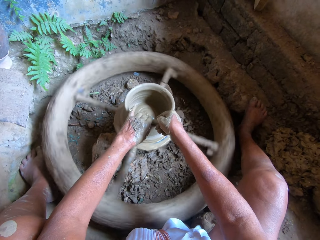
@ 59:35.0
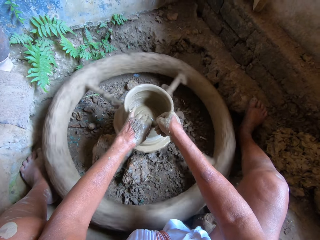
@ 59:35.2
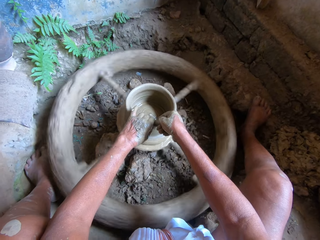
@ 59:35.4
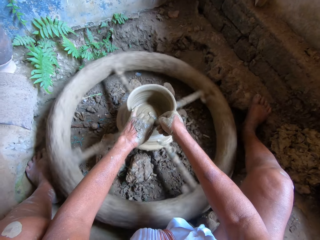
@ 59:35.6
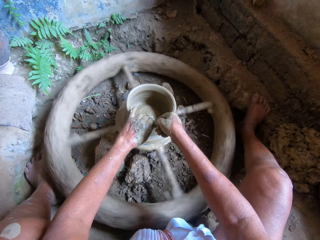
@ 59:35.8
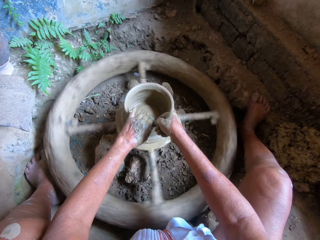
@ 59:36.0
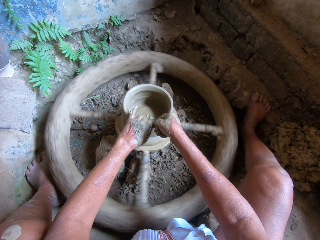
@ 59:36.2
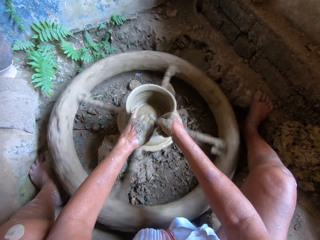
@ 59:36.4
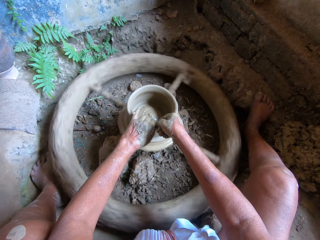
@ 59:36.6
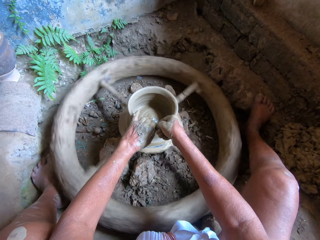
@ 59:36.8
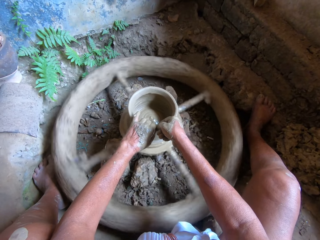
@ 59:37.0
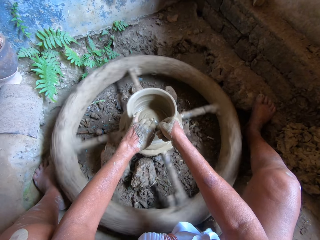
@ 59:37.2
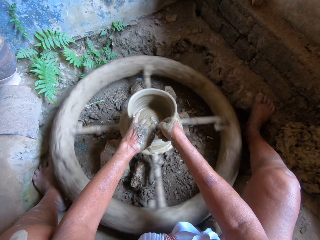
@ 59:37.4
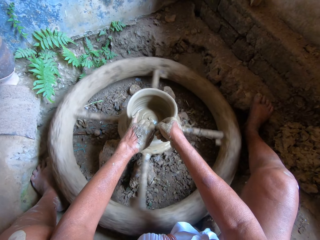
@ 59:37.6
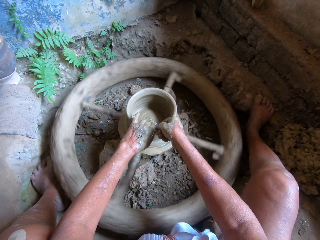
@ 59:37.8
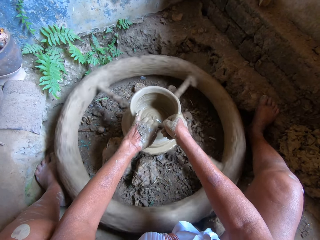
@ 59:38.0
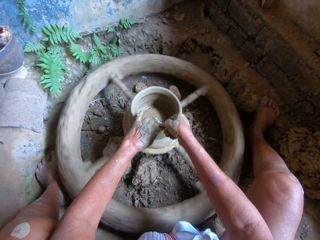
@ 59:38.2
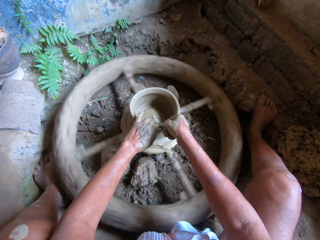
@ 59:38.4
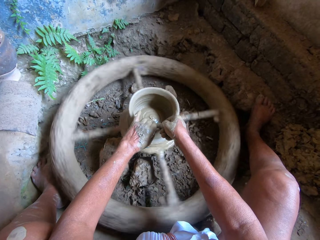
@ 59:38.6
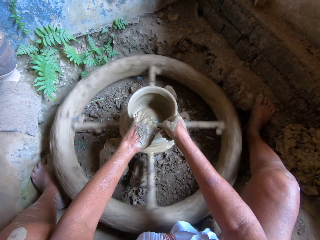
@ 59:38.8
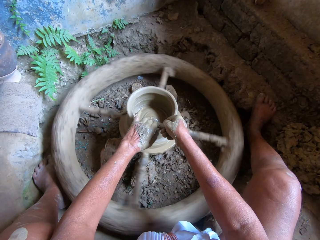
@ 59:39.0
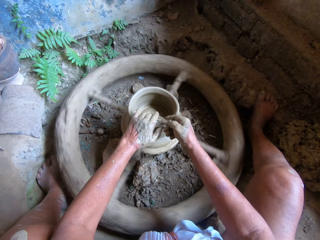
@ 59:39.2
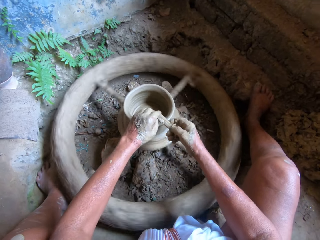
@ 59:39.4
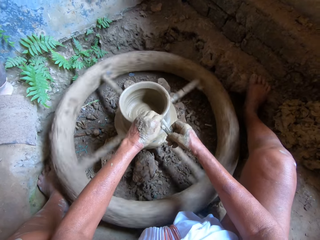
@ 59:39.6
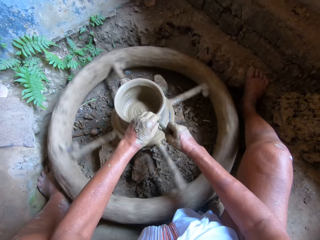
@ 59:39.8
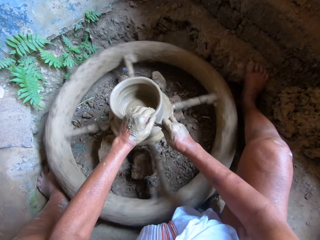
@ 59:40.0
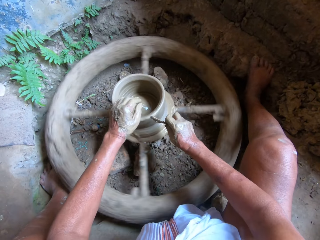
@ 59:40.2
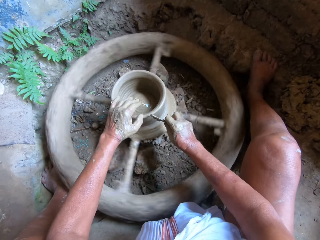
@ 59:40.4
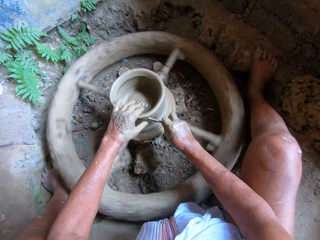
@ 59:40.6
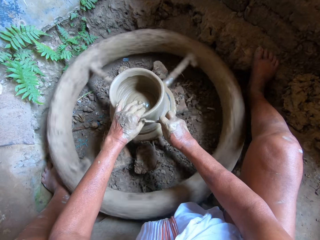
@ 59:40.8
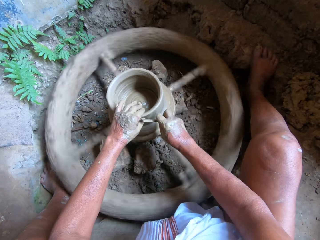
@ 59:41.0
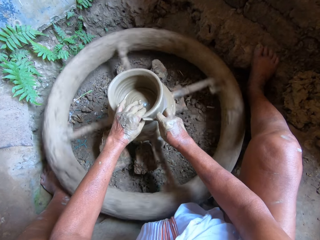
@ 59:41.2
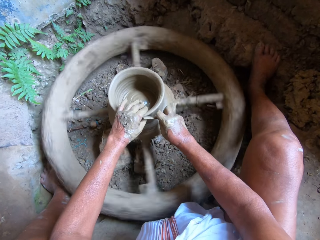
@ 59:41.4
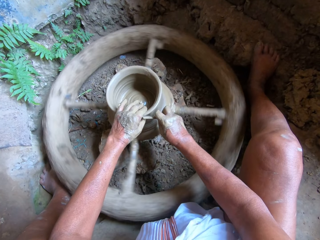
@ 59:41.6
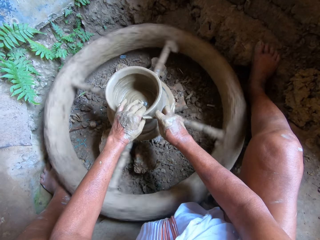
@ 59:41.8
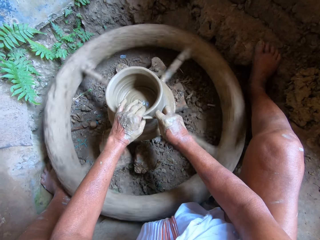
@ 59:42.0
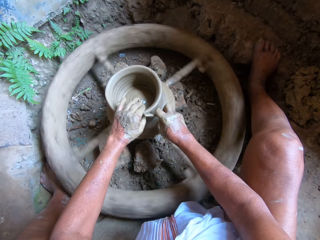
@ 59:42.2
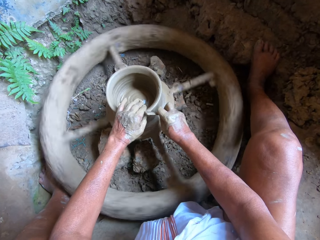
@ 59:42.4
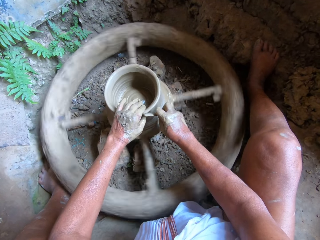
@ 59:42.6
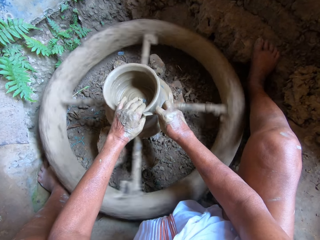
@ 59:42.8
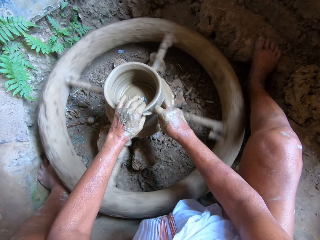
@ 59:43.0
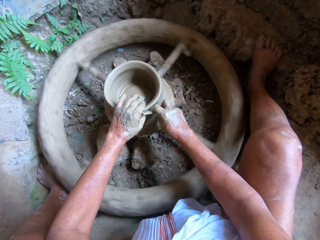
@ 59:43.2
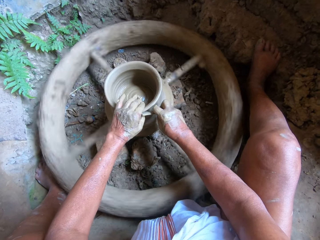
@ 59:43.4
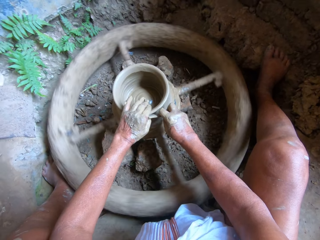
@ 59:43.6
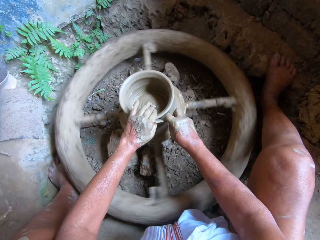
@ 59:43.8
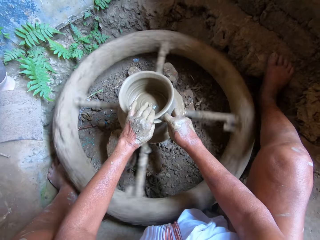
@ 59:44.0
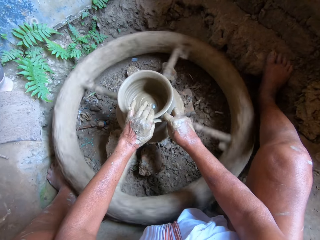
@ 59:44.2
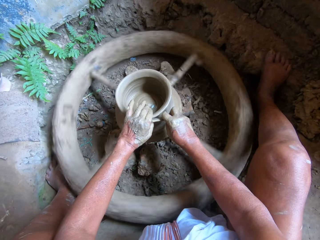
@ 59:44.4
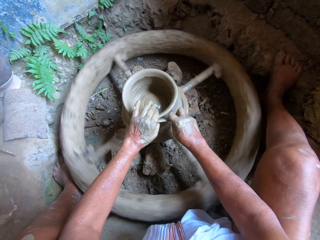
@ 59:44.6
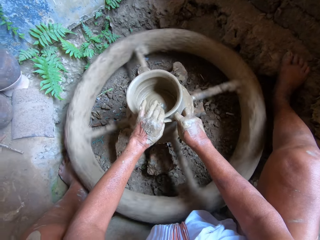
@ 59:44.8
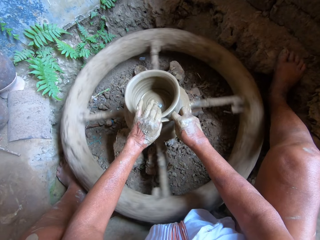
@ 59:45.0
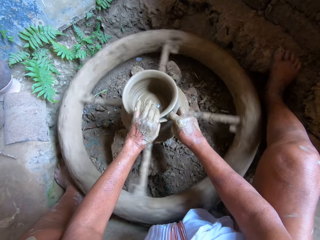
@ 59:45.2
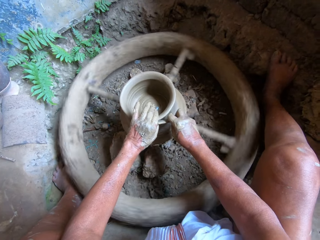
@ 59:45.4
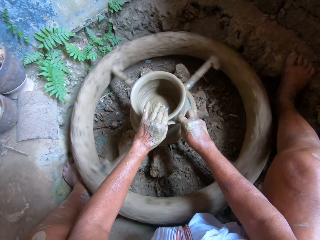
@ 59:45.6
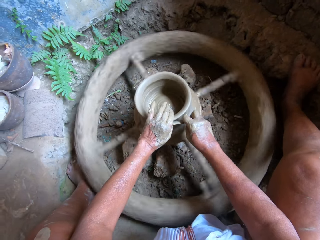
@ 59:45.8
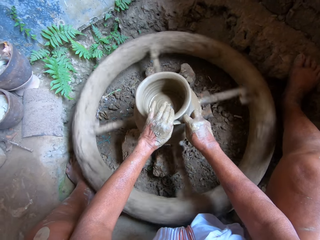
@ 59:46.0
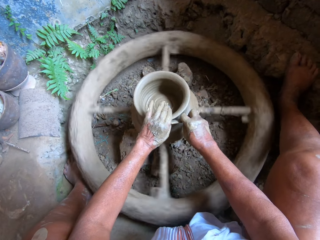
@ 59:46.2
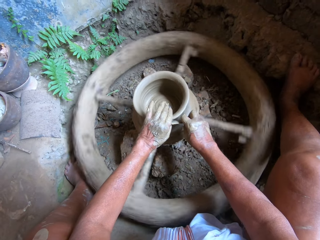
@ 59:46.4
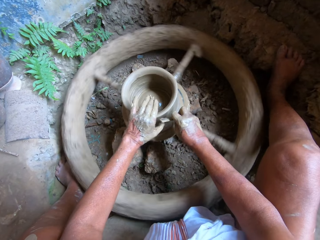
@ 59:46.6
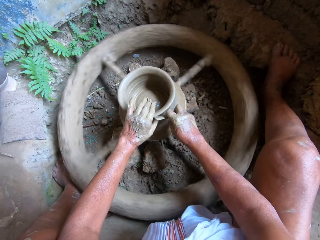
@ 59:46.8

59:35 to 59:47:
The camera wearer removes mud from the modelling tool with his left hand. He smoothens the clay pot on the potter's wheel with the modelling tool in his right hand.

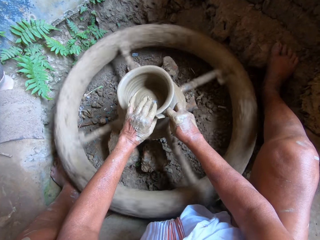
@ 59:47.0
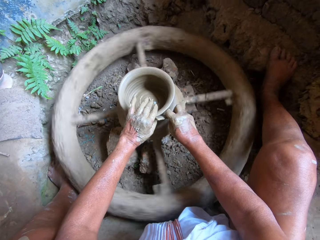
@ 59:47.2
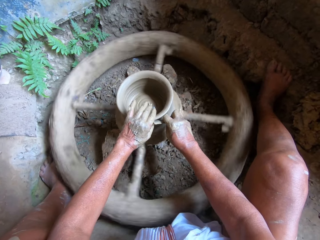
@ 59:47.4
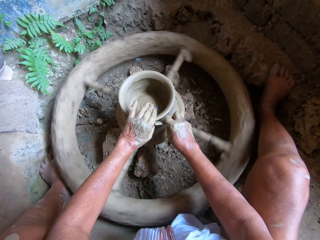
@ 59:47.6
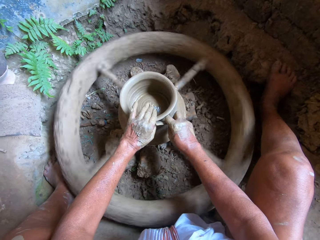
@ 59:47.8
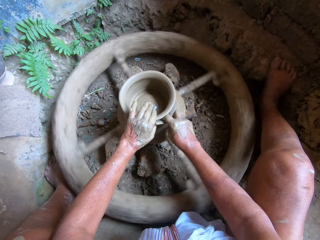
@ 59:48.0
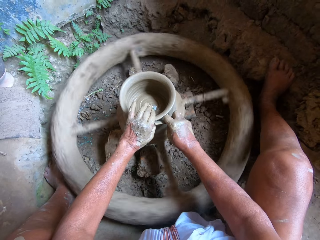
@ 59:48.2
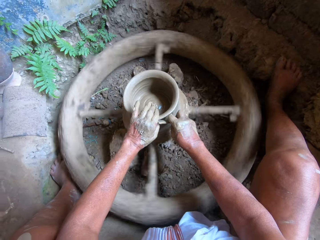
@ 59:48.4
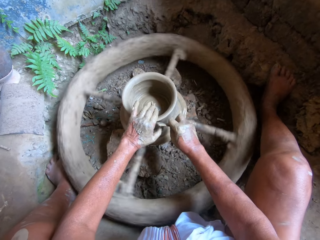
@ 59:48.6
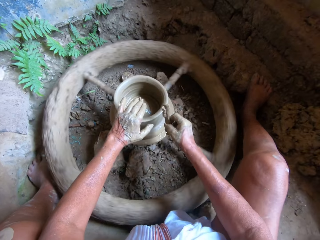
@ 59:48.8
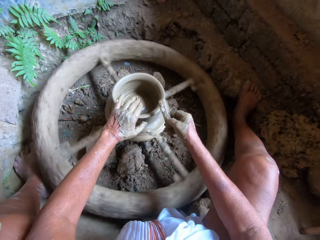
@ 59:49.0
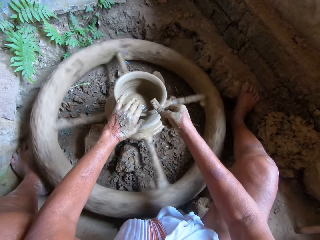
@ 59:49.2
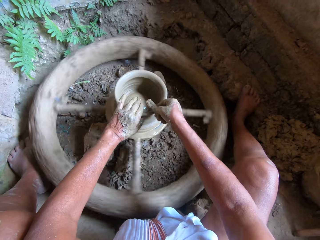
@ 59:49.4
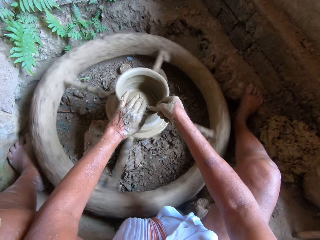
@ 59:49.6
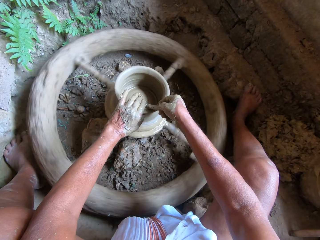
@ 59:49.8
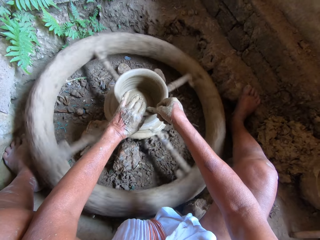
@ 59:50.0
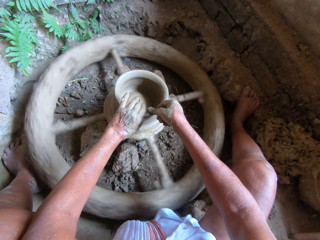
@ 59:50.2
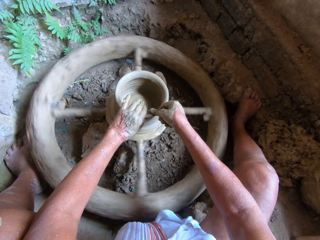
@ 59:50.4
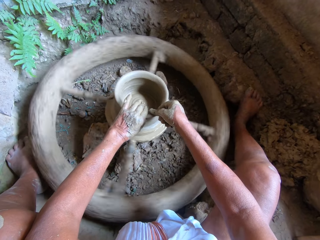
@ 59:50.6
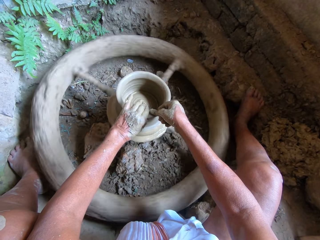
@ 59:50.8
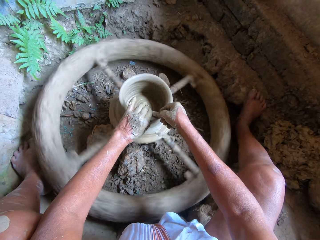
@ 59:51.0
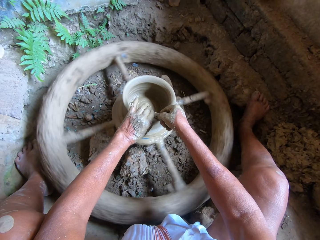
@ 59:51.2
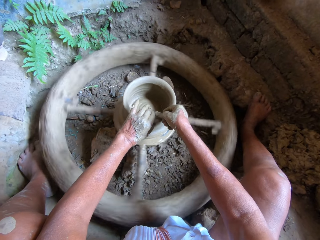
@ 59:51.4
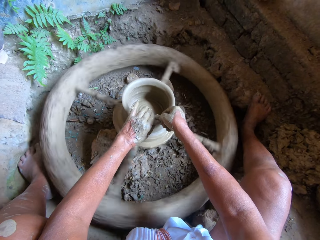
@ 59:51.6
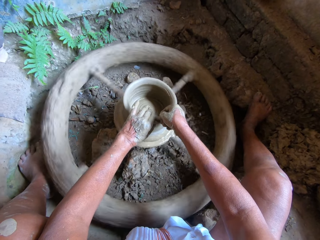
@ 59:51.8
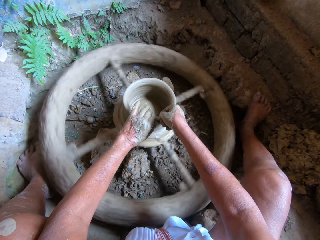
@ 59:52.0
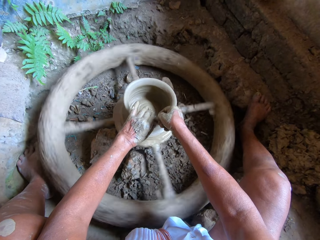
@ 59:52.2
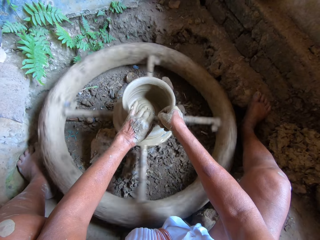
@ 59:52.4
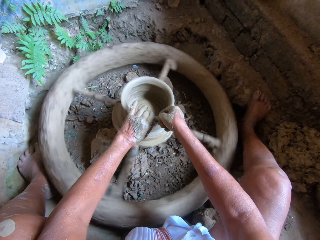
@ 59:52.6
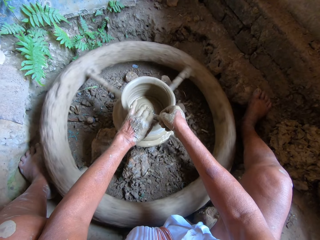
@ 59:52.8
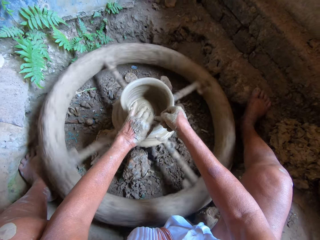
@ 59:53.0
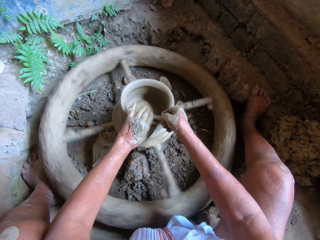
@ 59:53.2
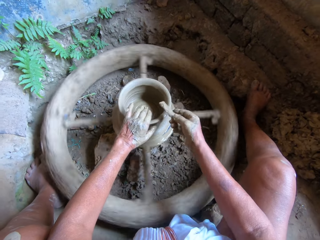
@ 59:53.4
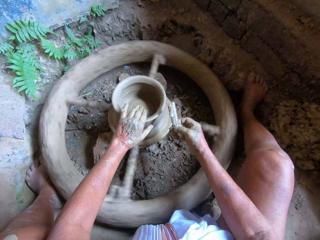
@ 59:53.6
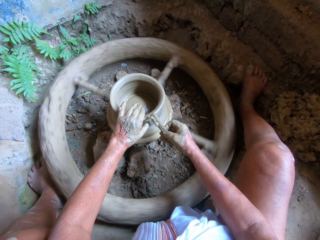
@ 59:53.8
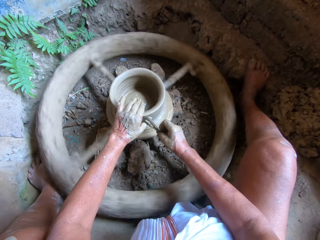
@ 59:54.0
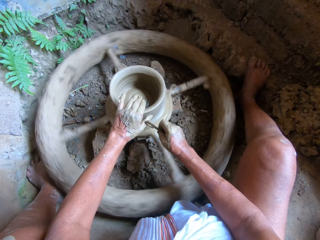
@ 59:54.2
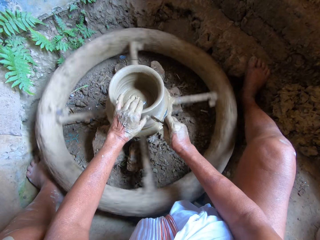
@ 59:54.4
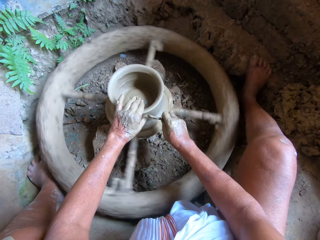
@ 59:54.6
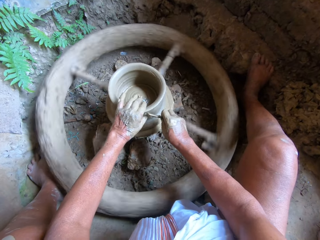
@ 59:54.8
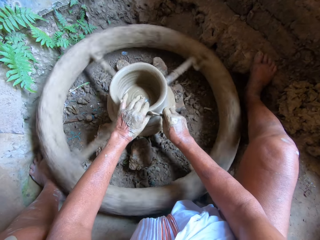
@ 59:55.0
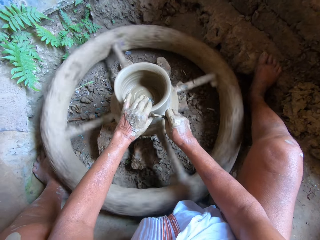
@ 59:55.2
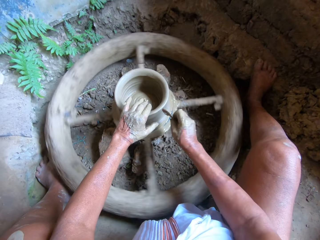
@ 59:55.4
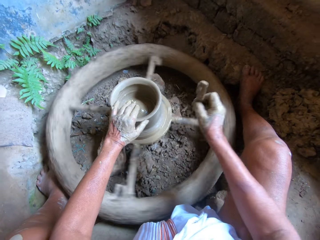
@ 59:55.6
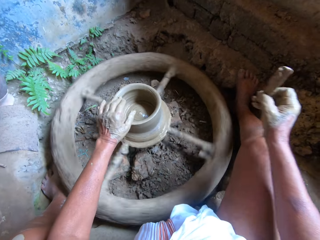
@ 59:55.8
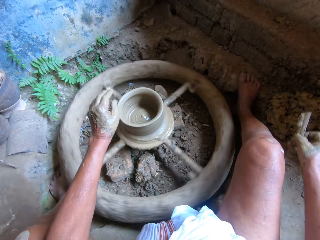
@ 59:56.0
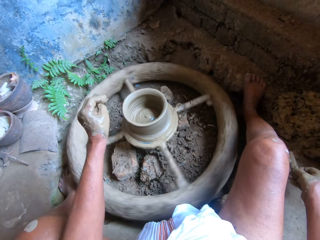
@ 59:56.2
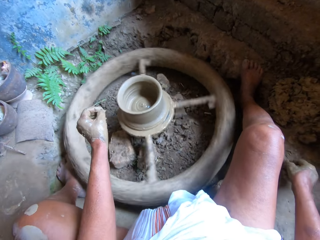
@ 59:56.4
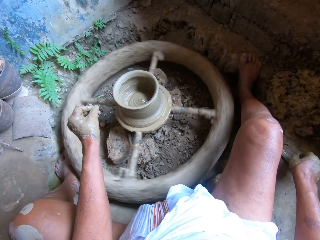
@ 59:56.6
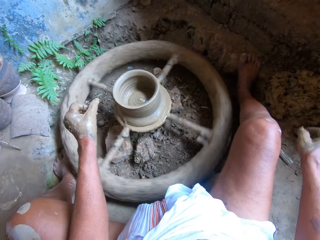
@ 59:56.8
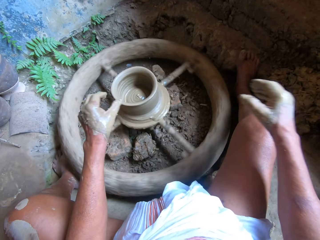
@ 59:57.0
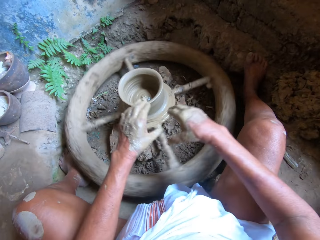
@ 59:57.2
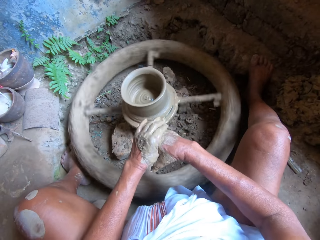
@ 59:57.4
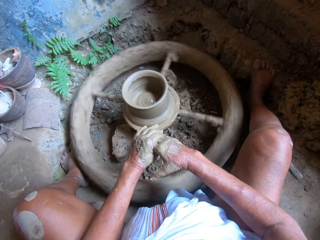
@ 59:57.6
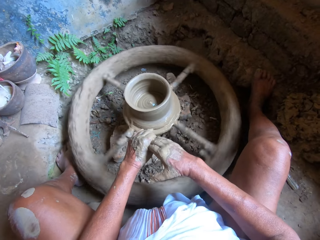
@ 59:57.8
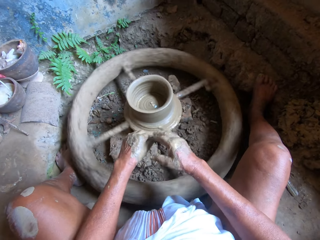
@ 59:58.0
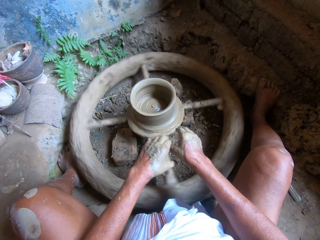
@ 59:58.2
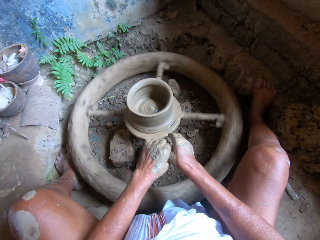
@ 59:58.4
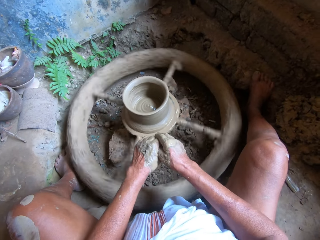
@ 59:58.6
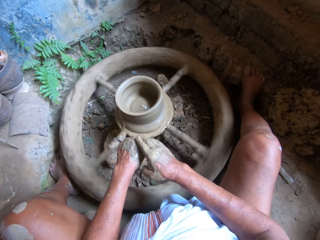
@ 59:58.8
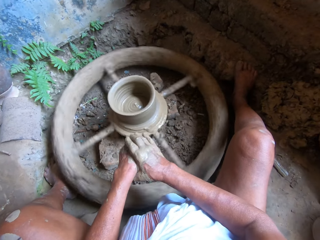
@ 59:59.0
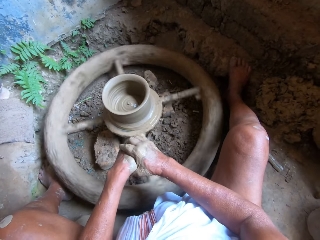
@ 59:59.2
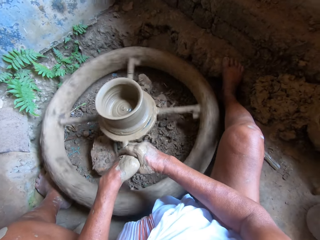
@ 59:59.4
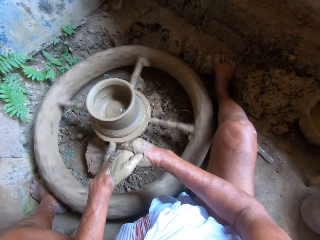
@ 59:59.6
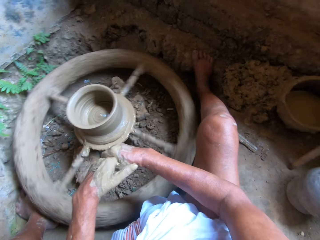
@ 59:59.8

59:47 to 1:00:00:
The camera wearer drops the modelling tool on the floor with his right hand. He removes mud from both hands.
